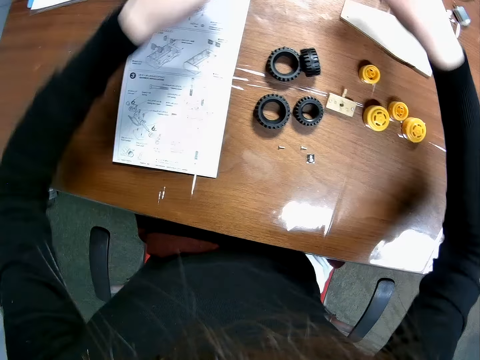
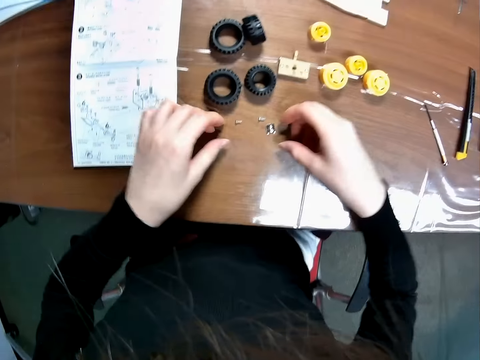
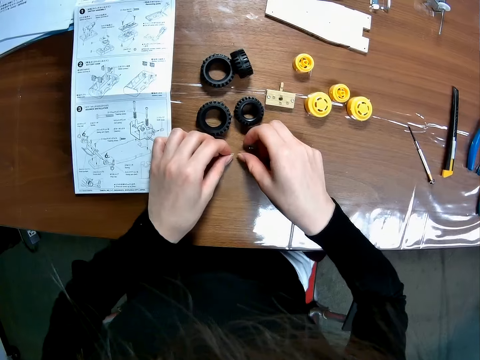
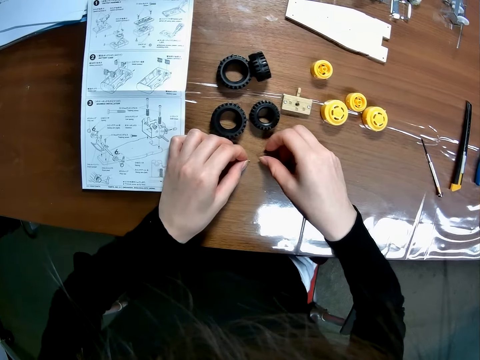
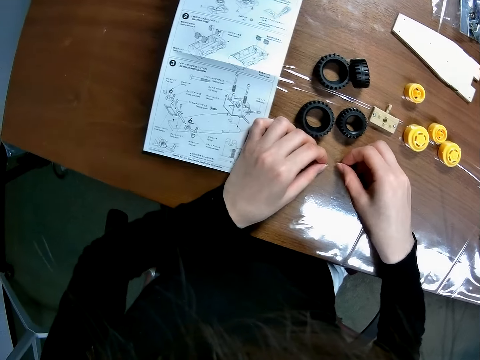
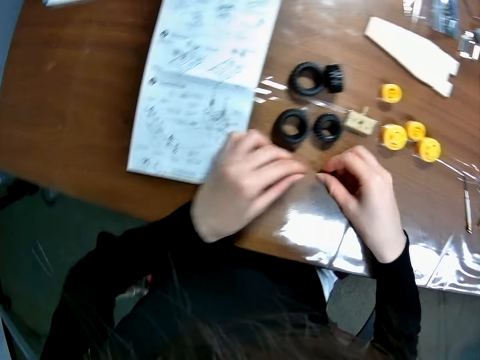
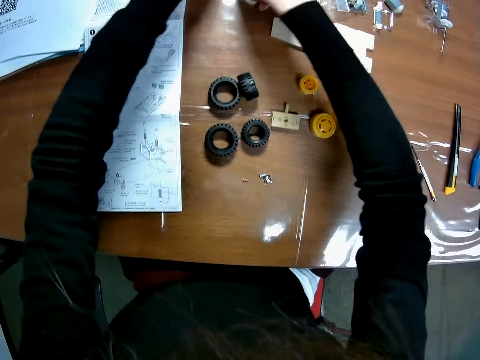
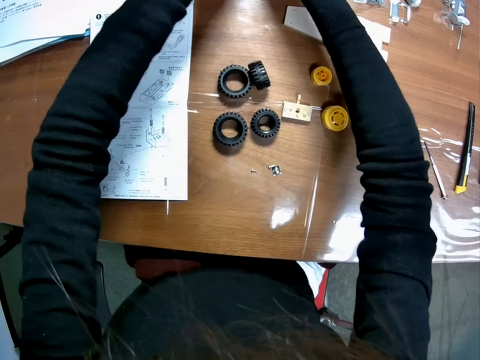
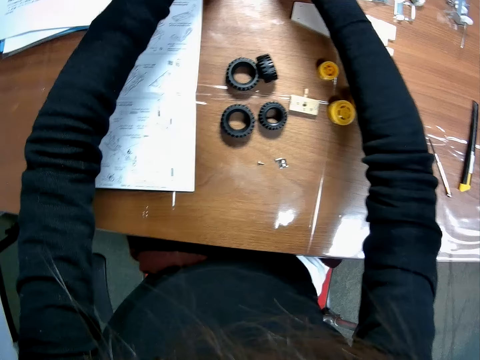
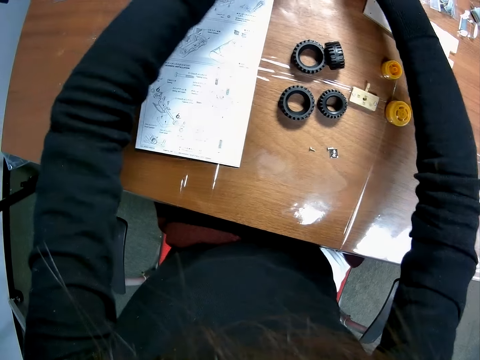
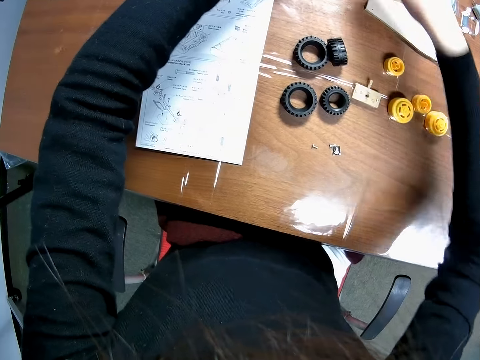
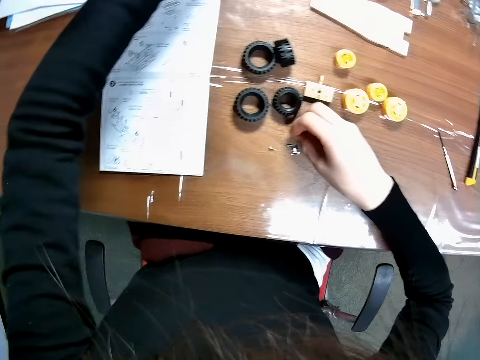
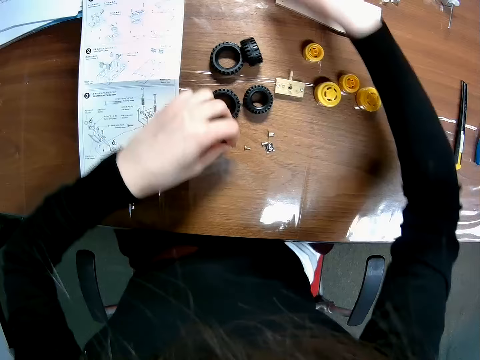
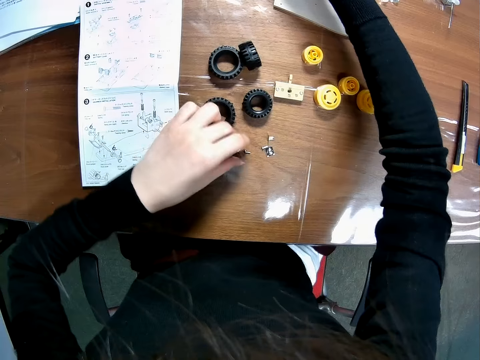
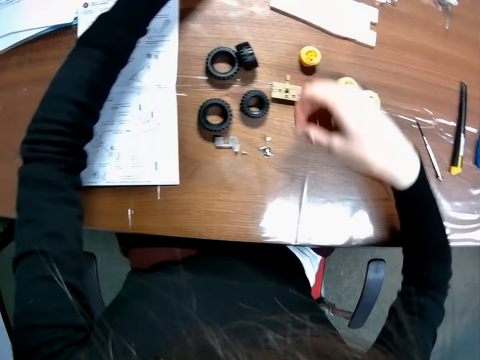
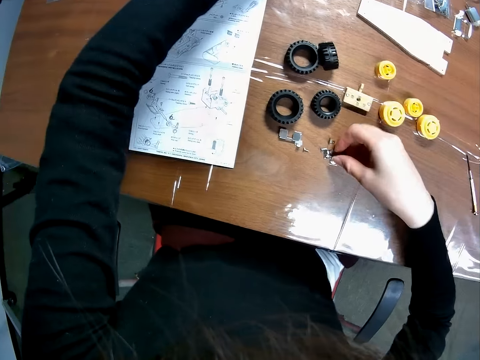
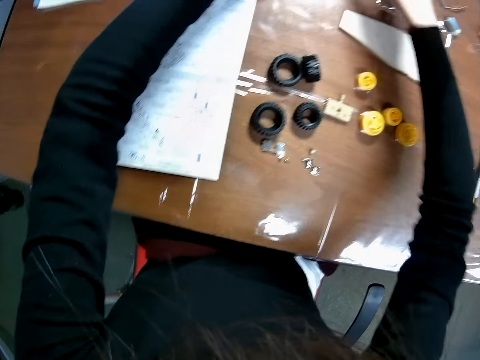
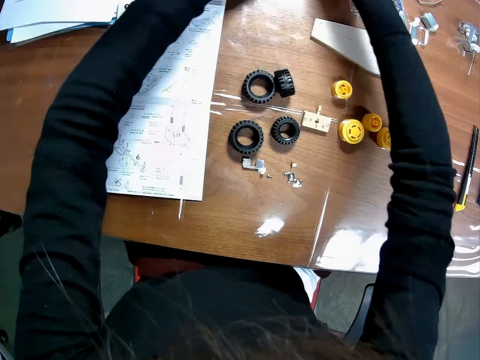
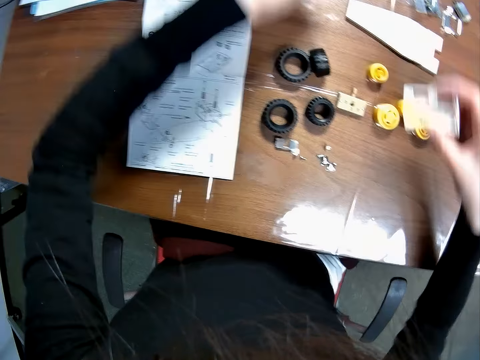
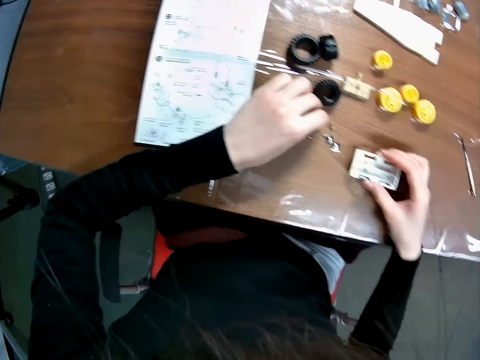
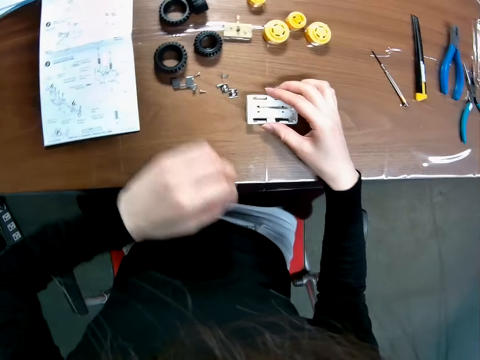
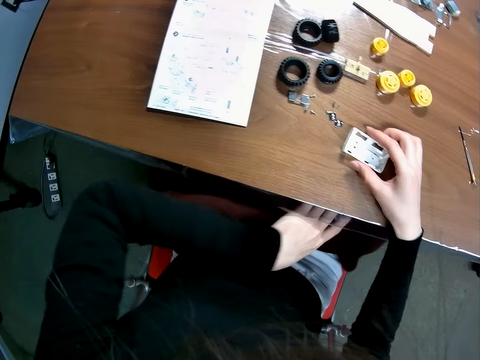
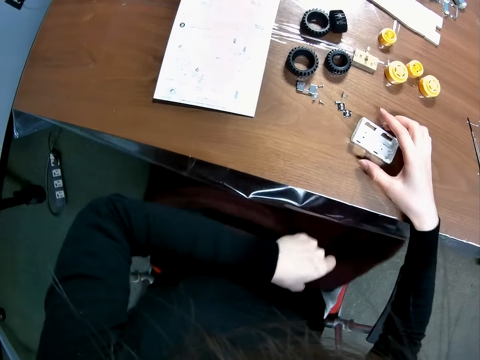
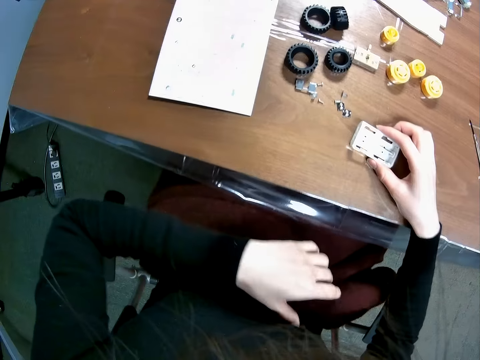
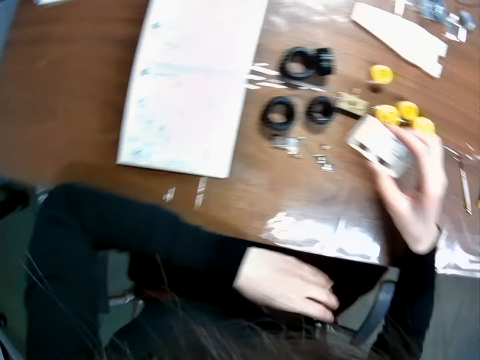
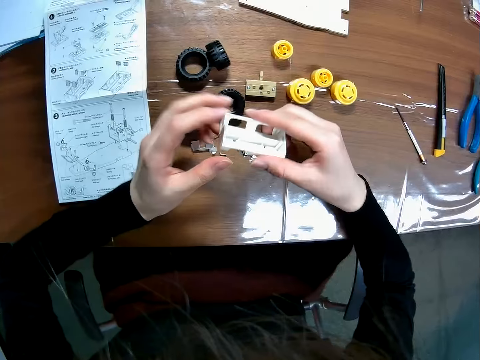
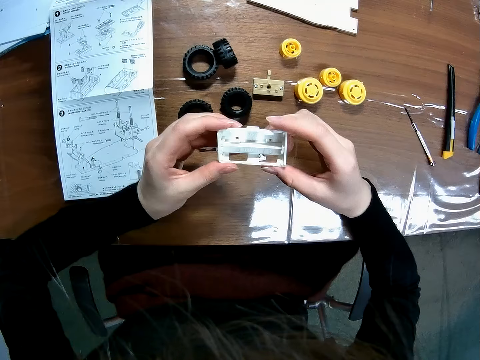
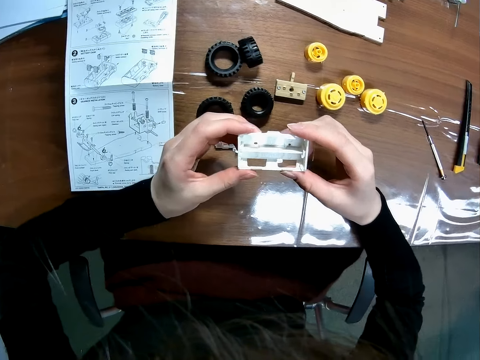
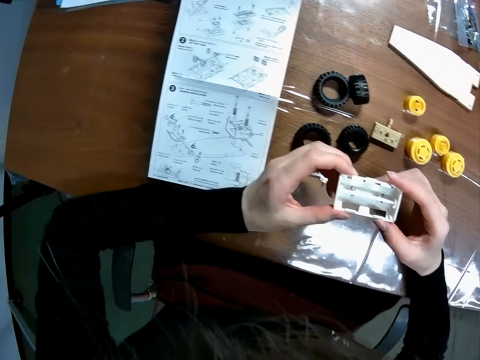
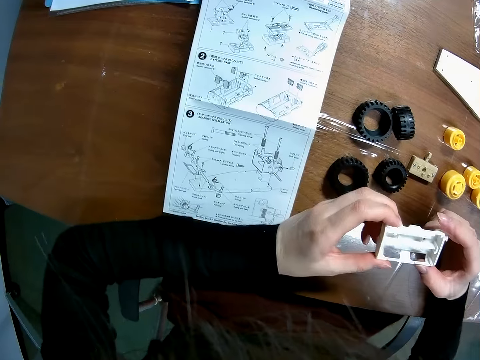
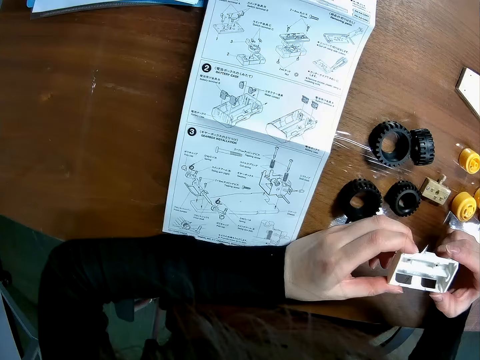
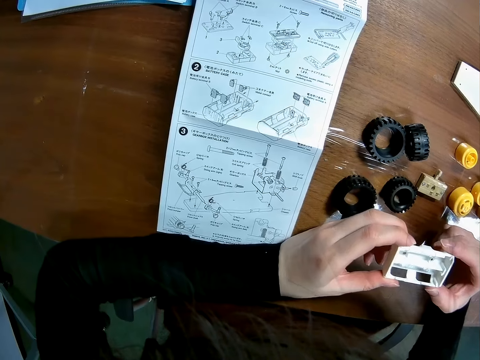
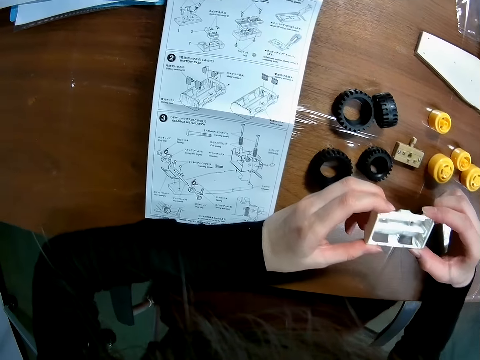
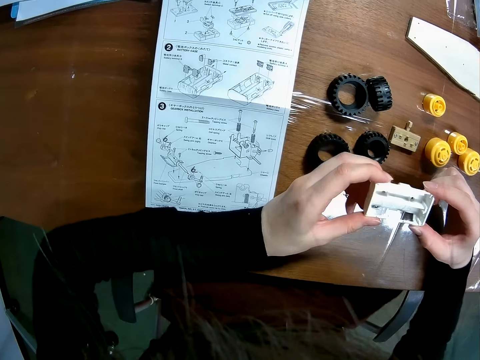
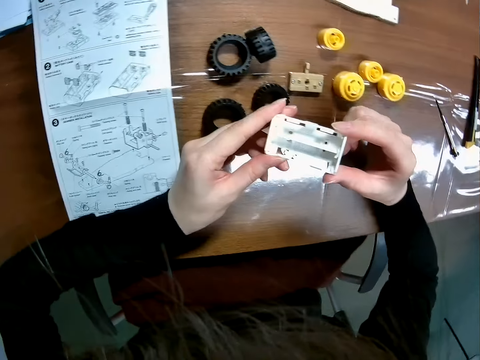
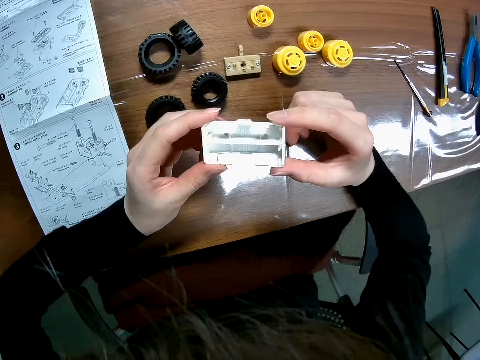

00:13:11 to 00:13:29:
The camera wearer puts the bolts on the table. She collects the bolts on the table. She puts the bolts on the table. She moves some toy car's components on the table. She picks the bolts from the table. She puts the bolts on the table. She picks something. She drops a plastic casing on the table. She pulls out a cloth under the table. She holds the cloth. She picks up the plastic casing on the table with her right hand. She holds the plastic casing in both hands.

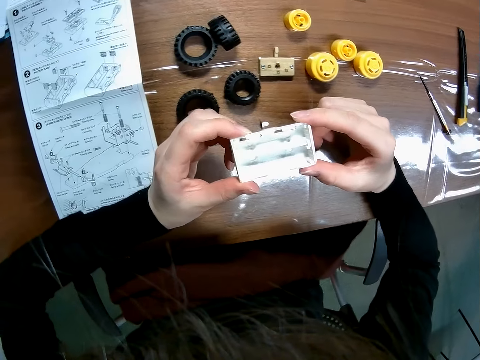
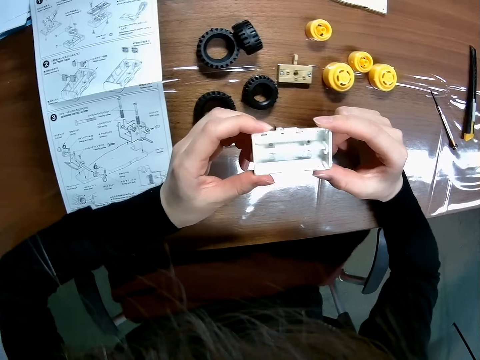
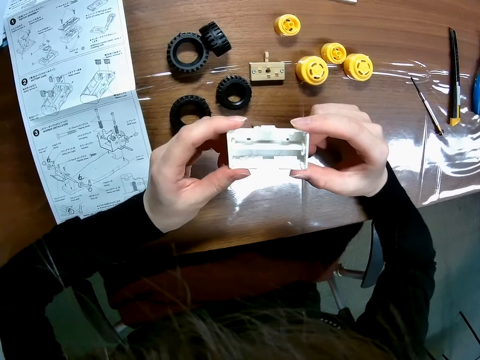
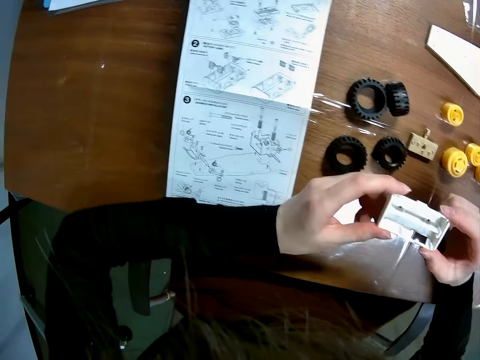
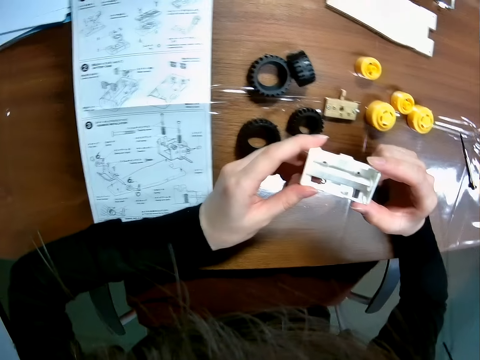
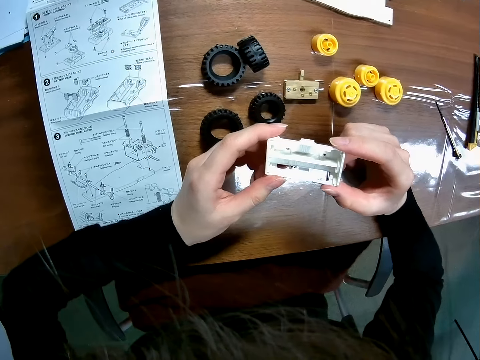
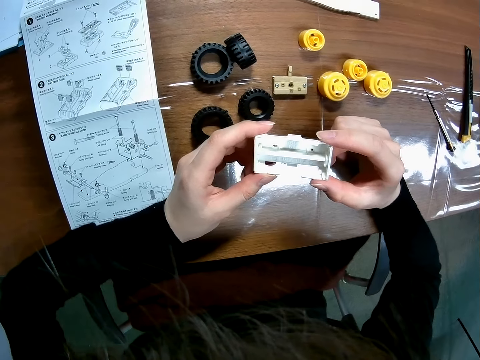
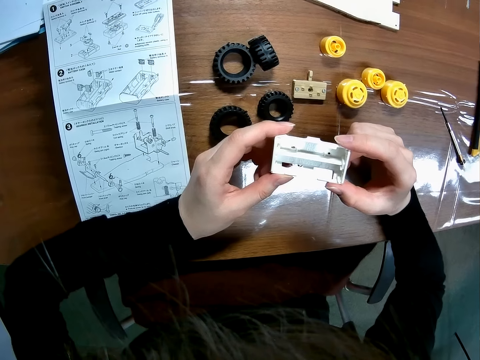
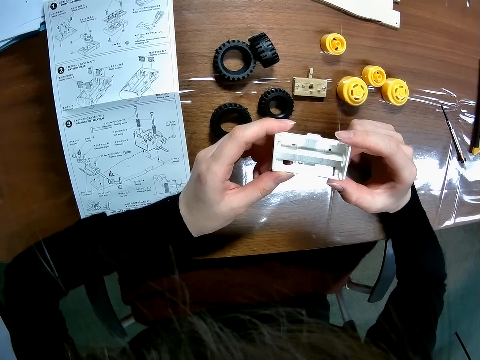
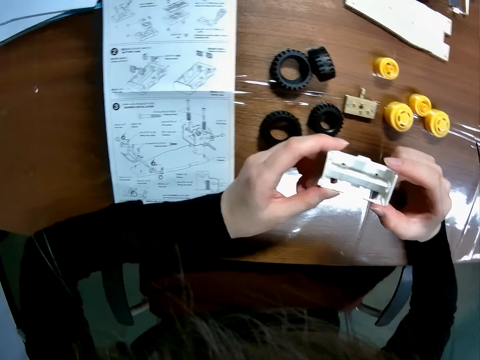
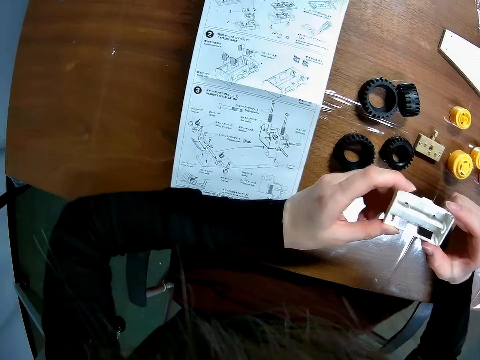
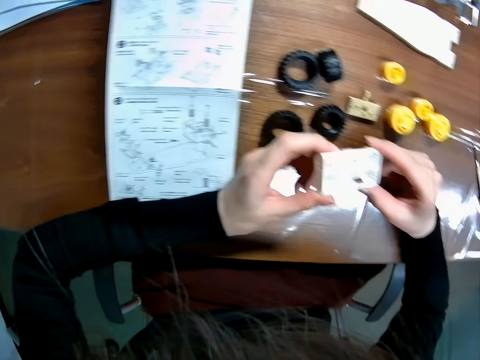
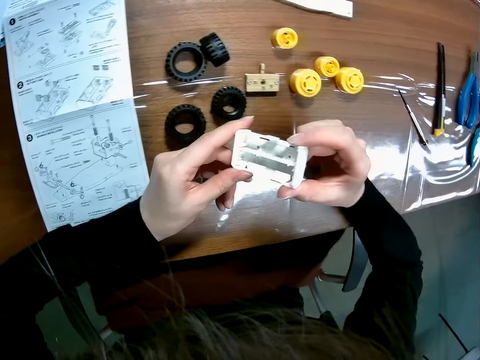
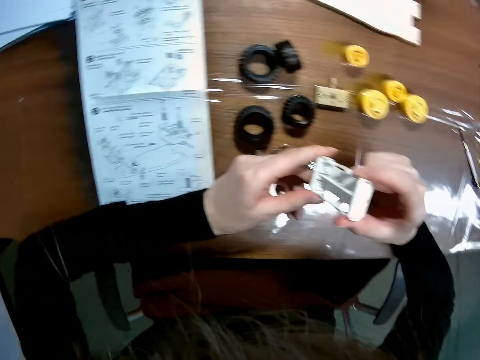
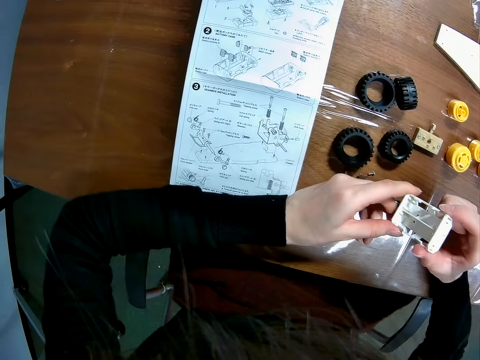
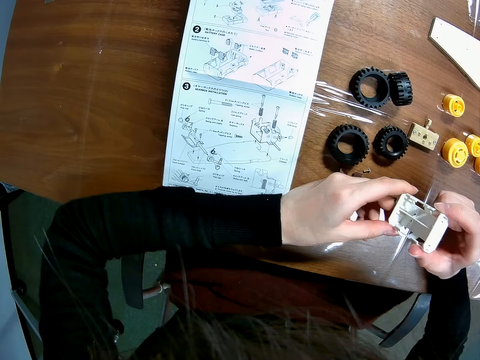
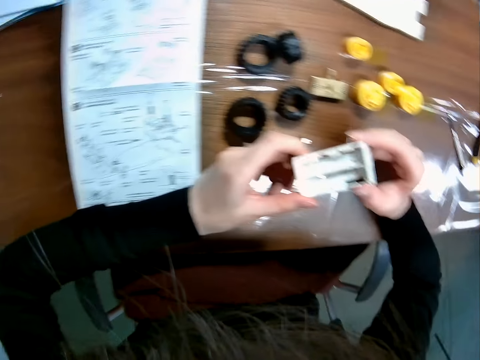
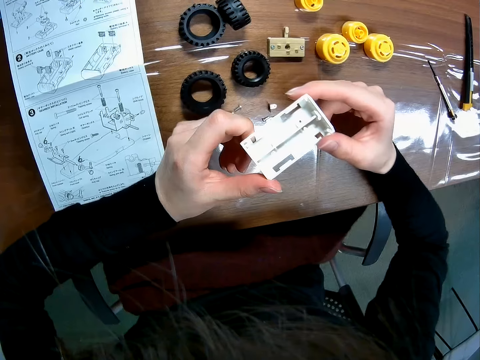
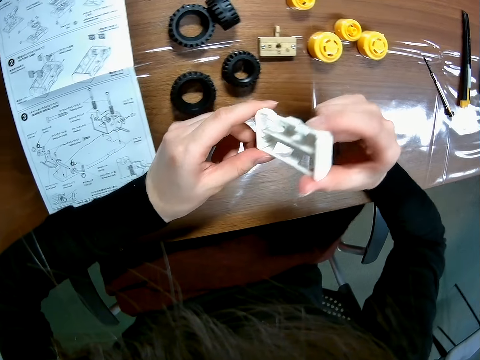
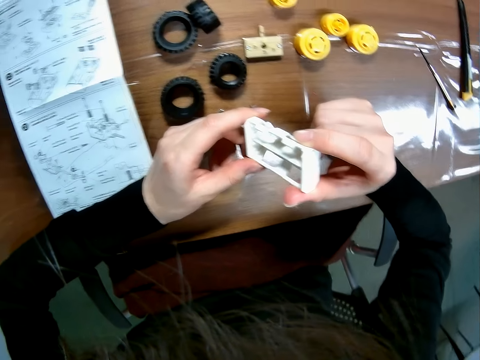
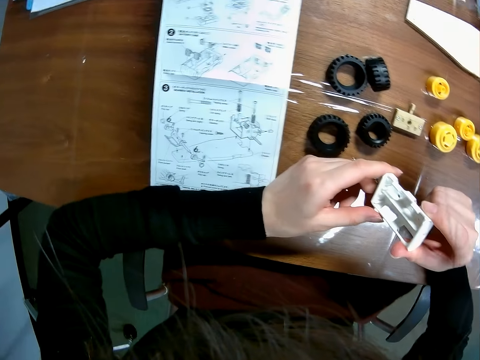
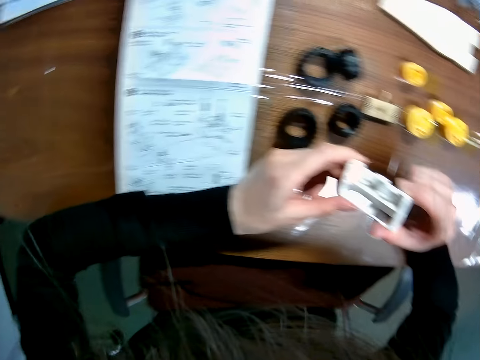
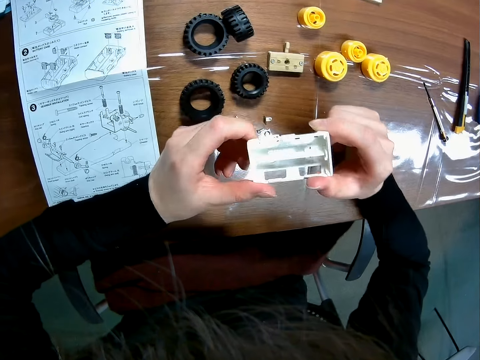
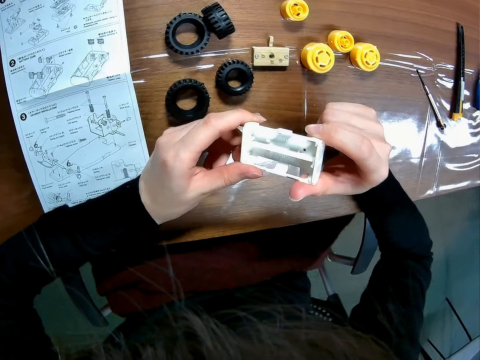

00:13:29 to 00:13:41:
The camera wearer turns the plastic casing. They turn the plastic casing again.
